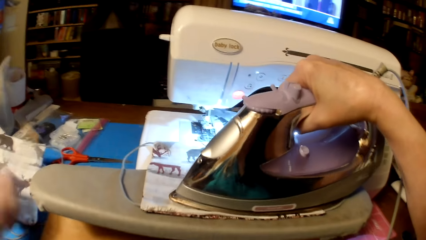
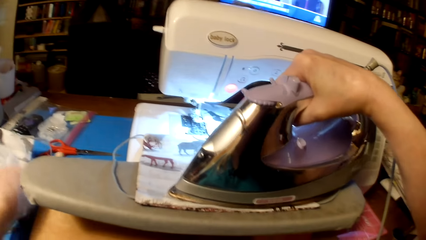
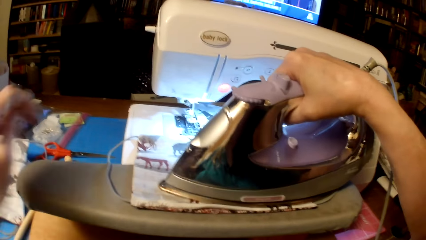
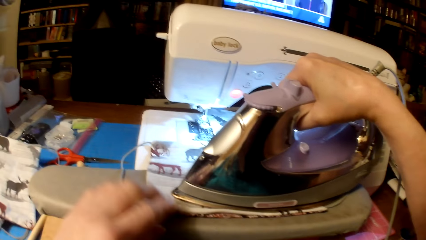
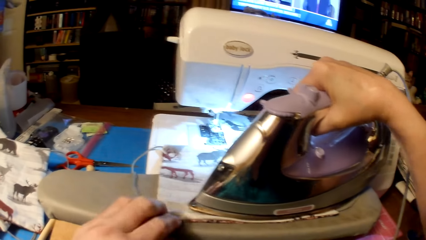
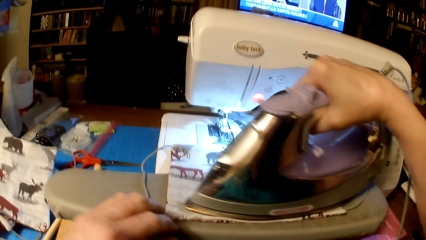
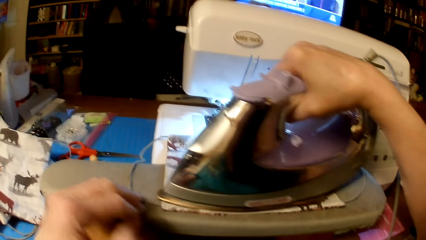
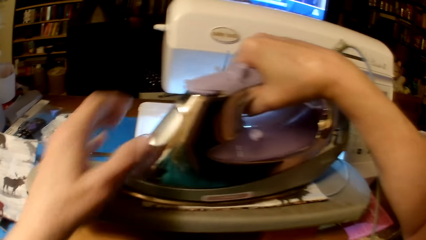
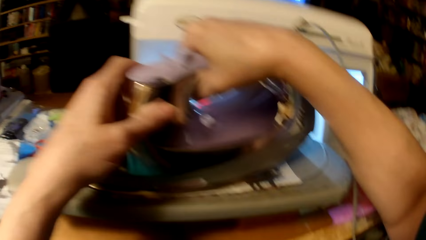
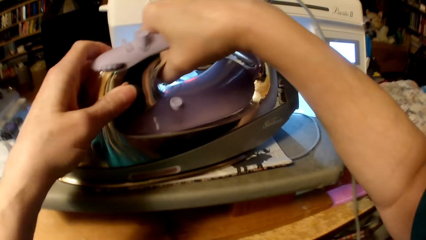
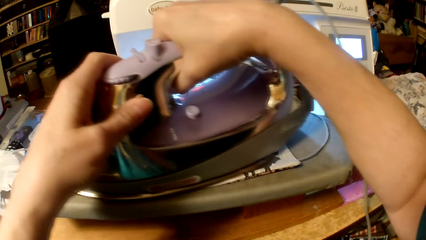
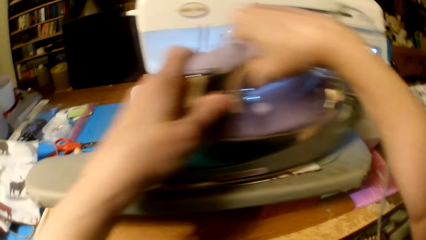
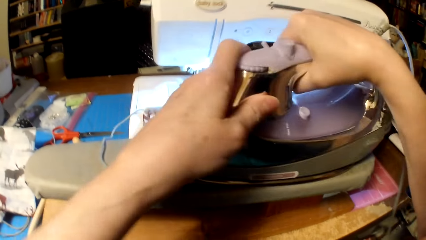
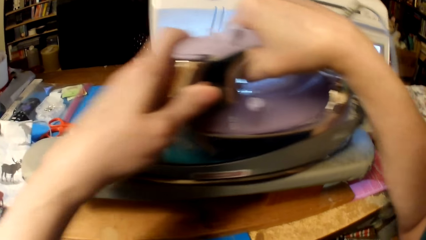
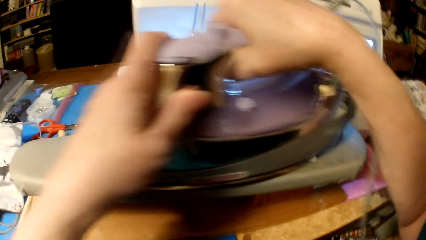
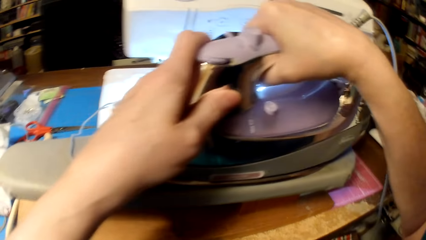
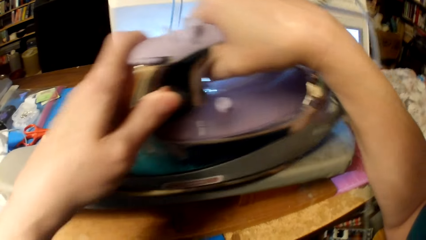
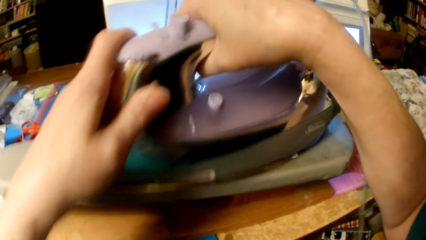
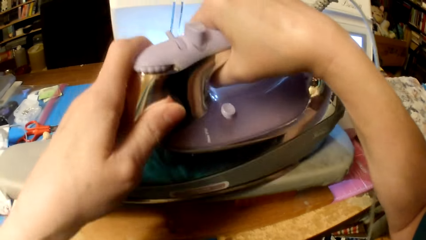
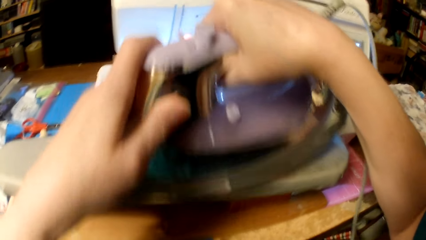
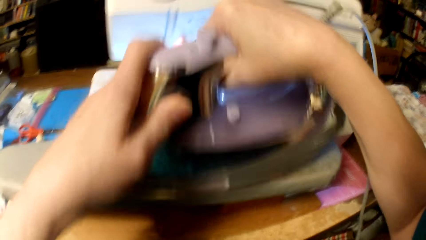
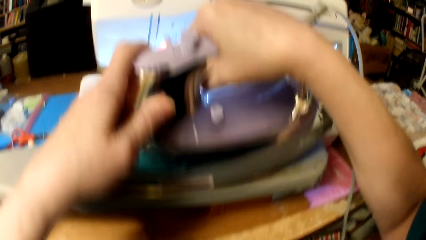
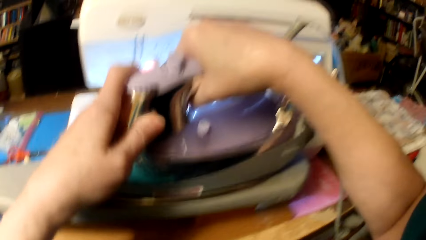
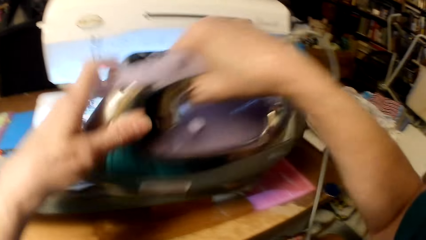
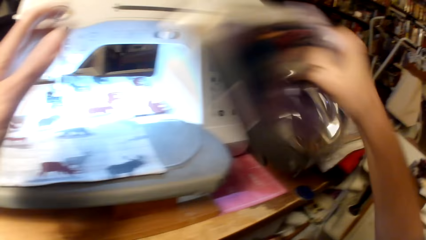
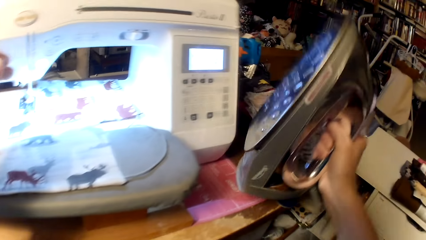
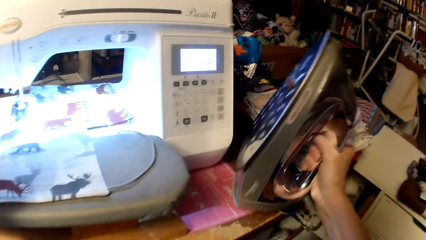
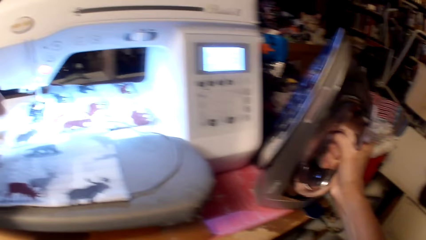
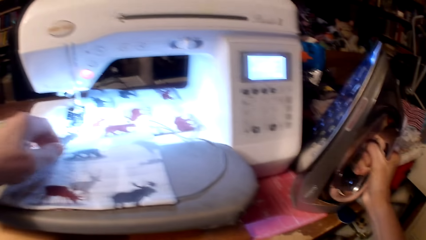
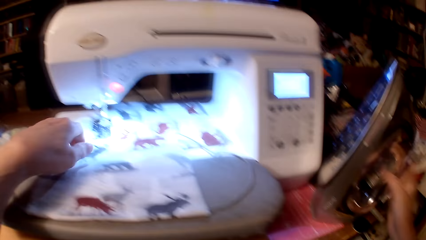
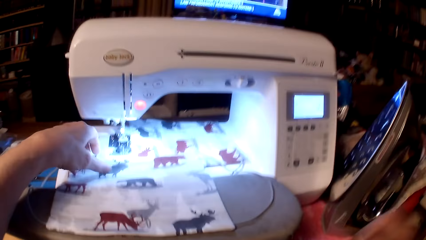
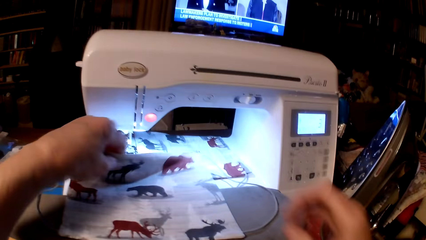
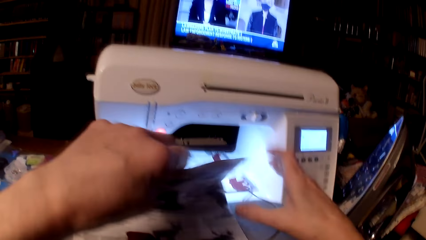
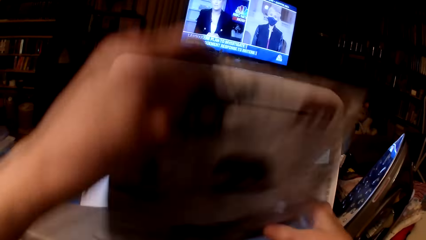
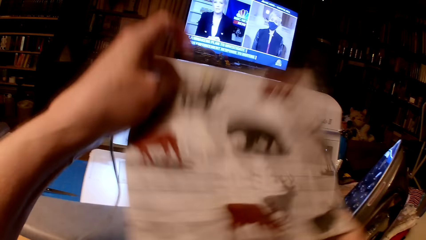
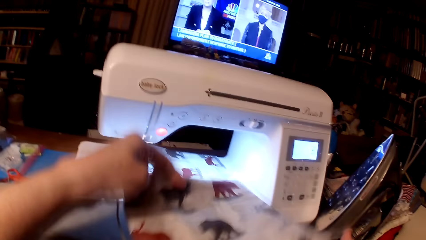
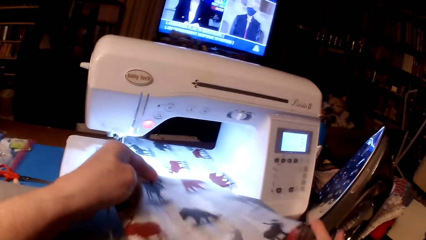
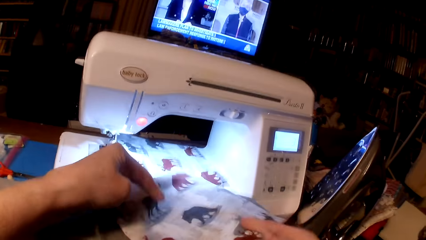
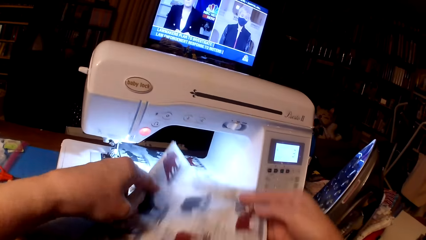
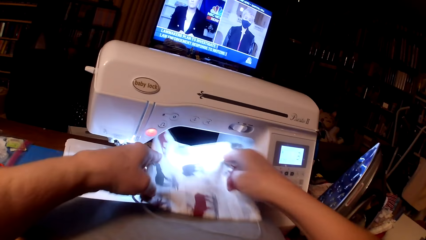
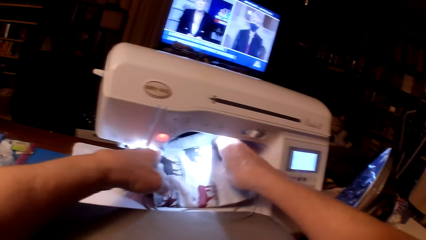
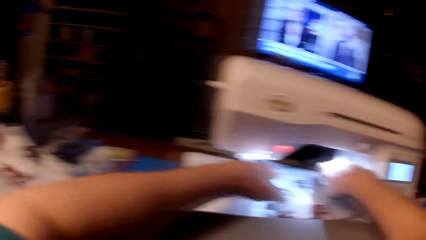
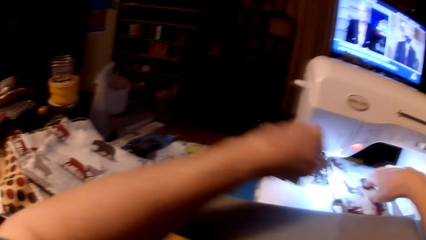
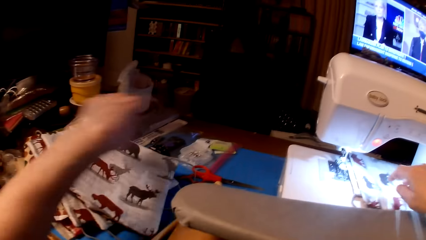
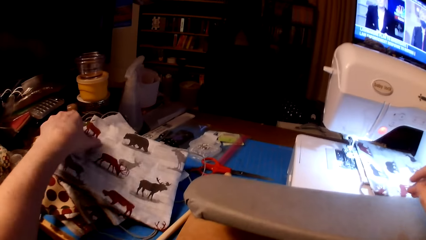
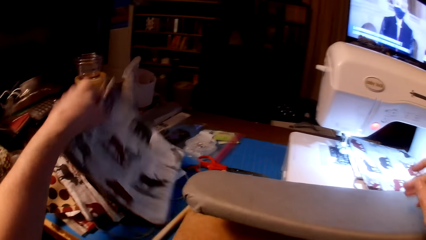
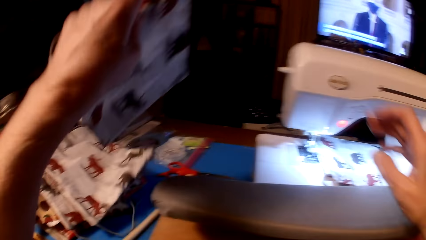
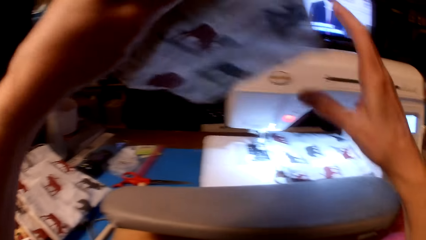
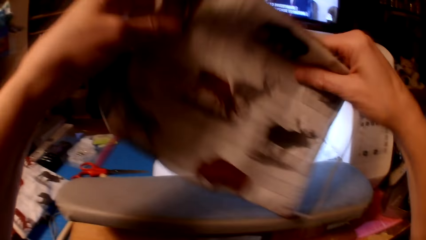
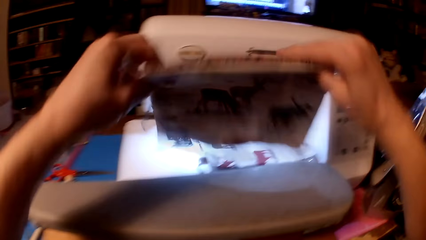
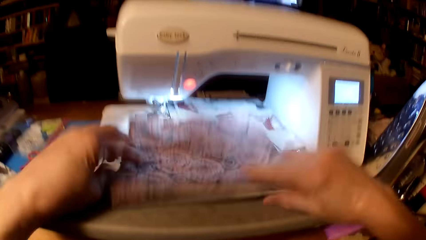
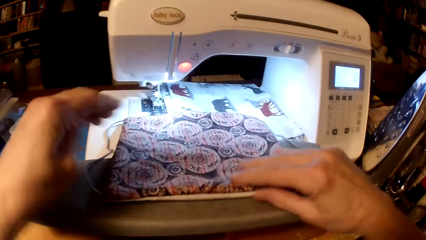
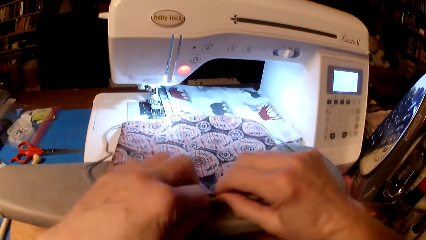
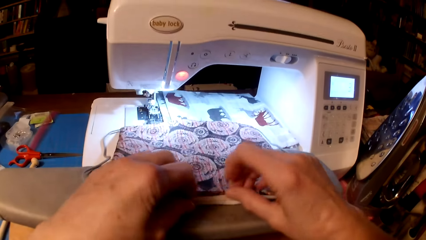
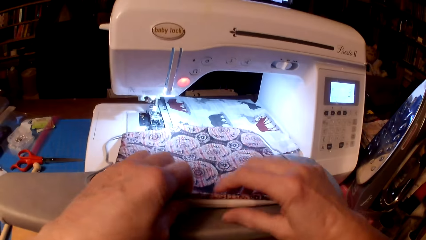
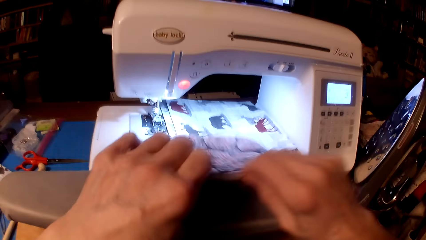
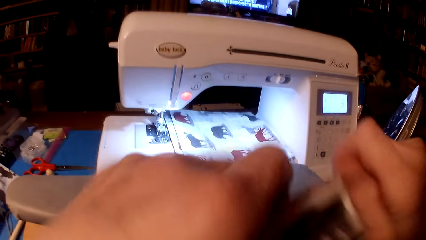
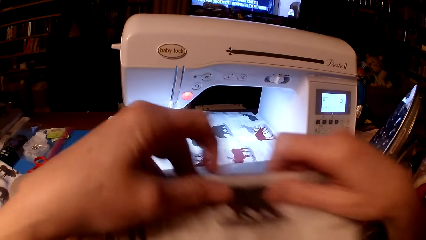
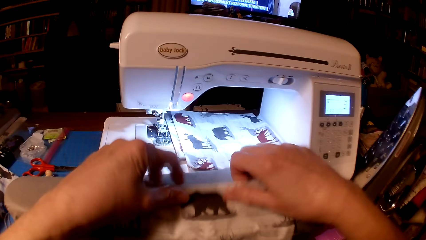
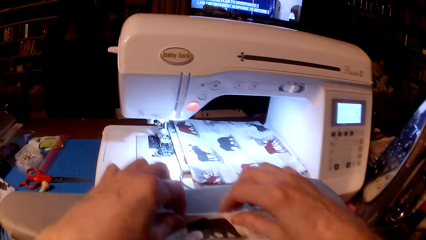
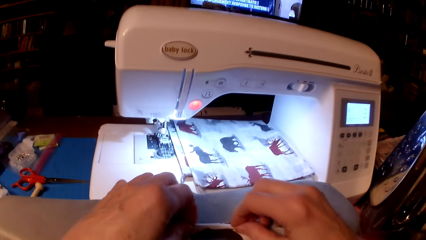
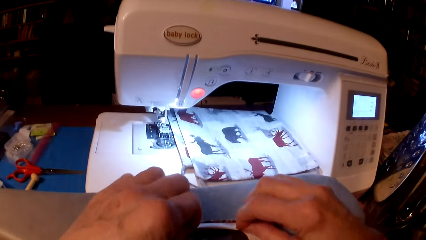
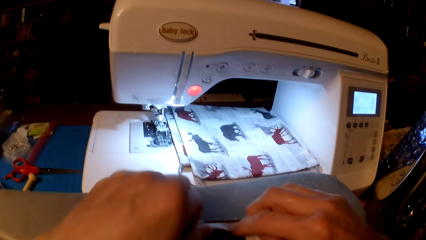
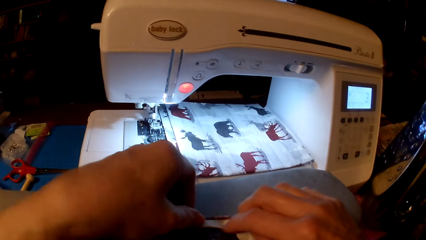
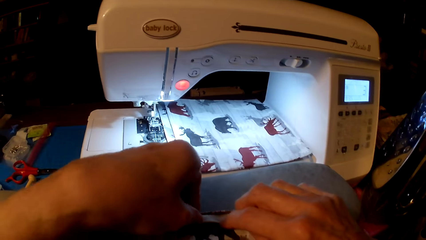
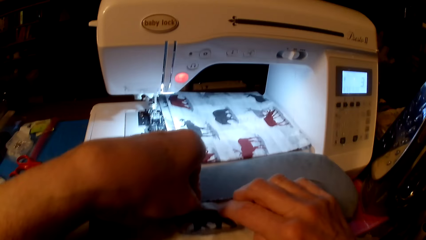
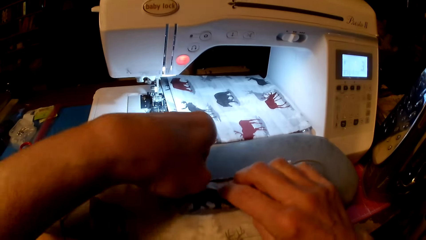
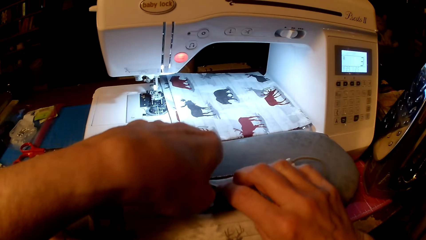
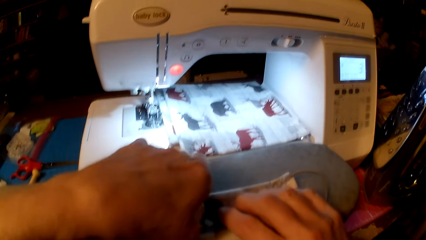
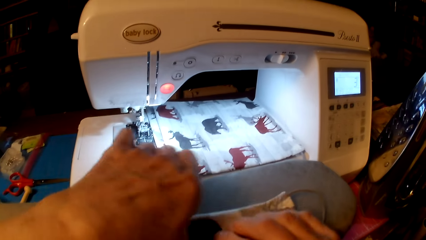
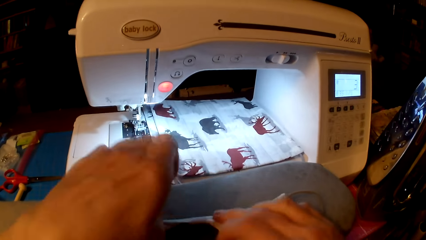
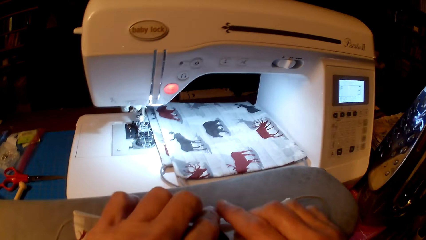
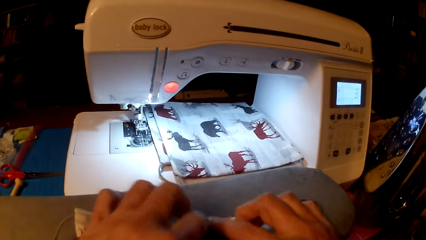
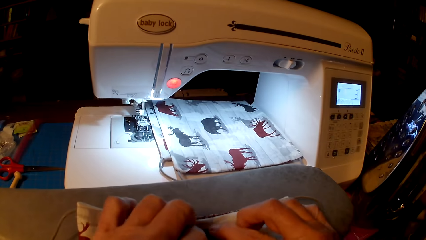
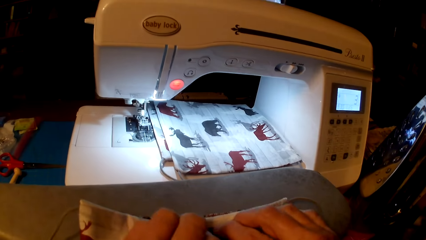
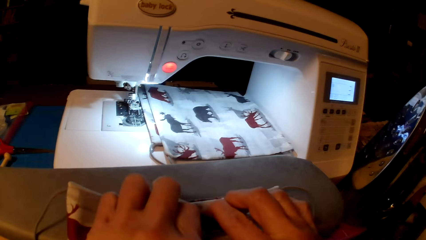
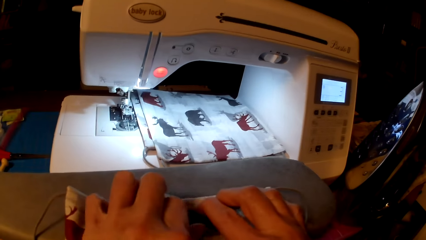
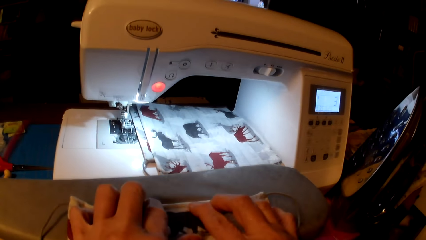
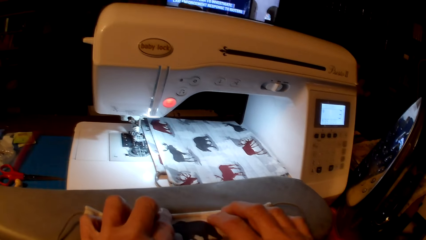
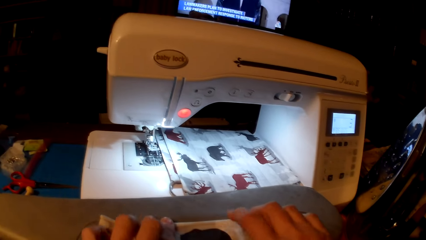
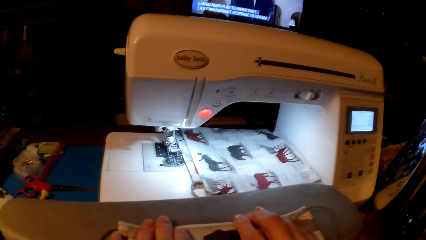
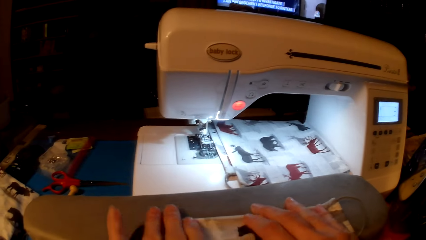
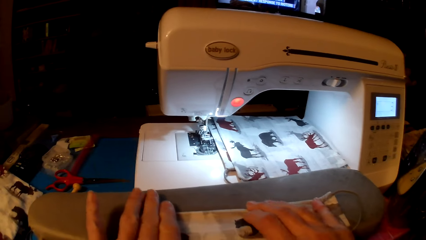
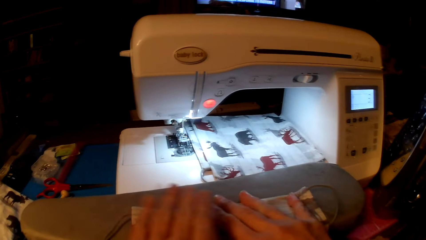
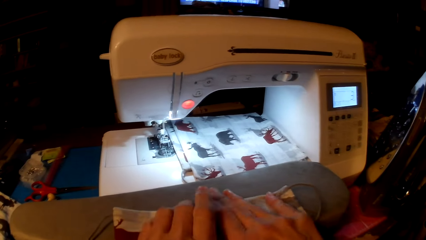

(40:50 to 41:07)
The camera wearer drops a wooden stick on the table. They iron the pillow cushion, put the iron box on the table, drop the pillow cushion on the sewing machine, pick the pillow cushion, place the cushion on the iron board and align the pillow cushion.
